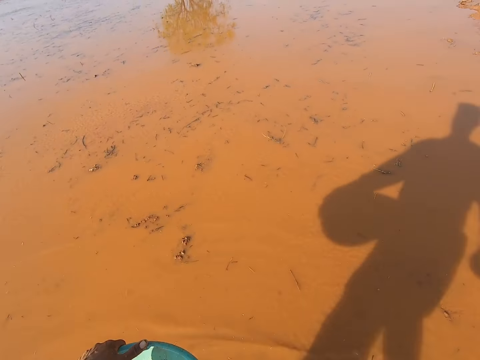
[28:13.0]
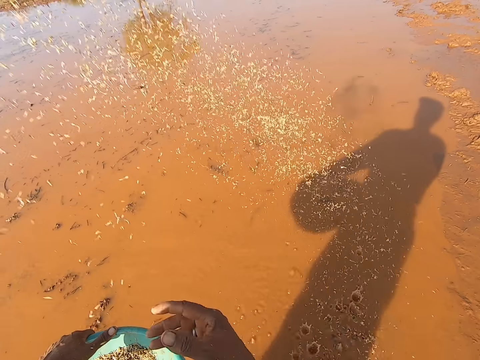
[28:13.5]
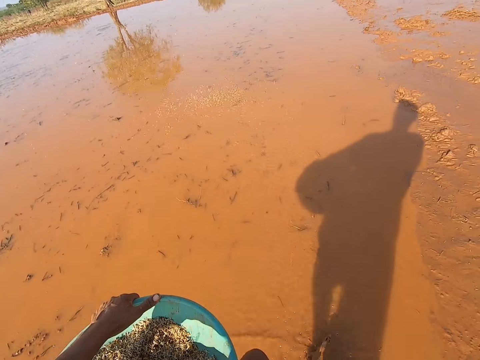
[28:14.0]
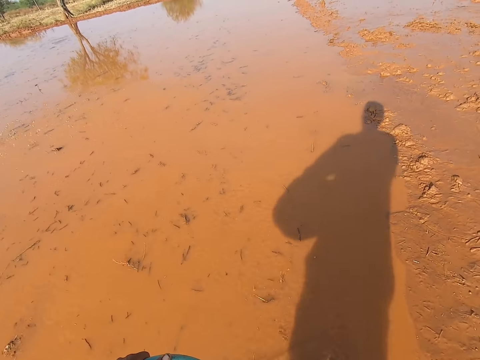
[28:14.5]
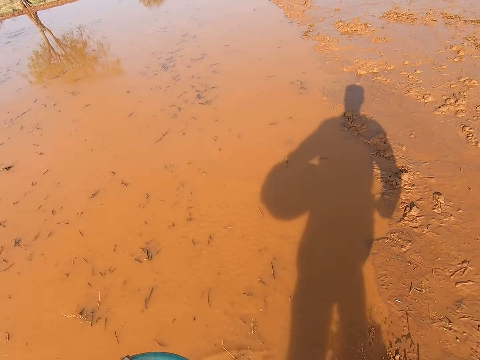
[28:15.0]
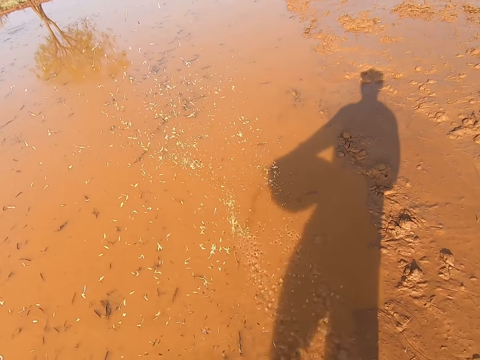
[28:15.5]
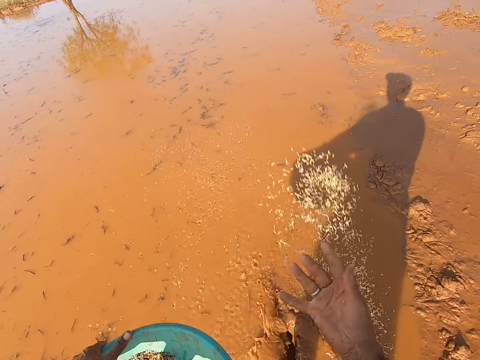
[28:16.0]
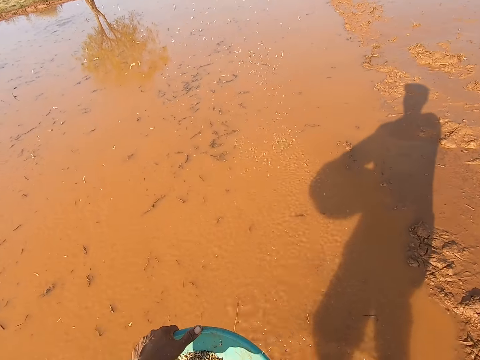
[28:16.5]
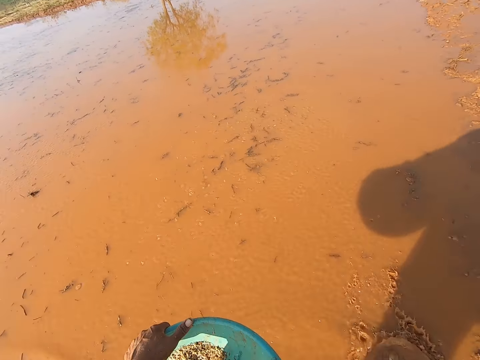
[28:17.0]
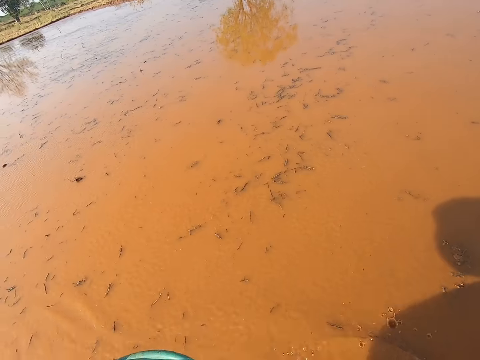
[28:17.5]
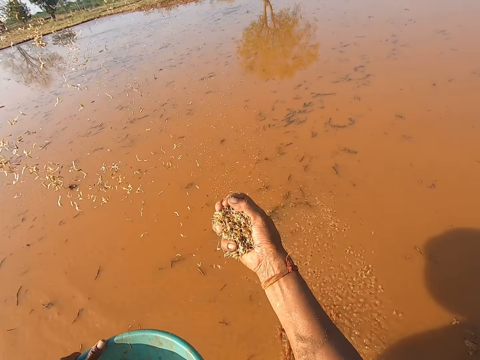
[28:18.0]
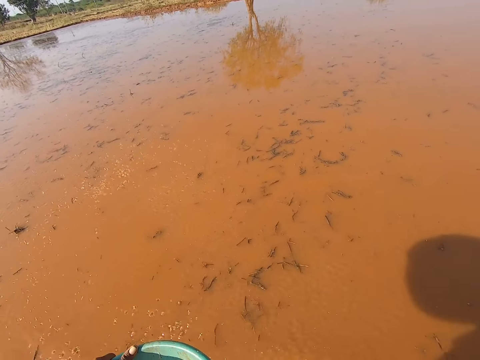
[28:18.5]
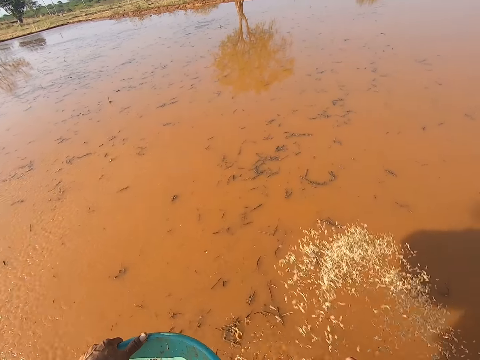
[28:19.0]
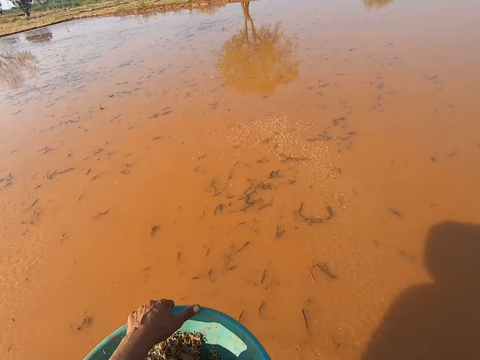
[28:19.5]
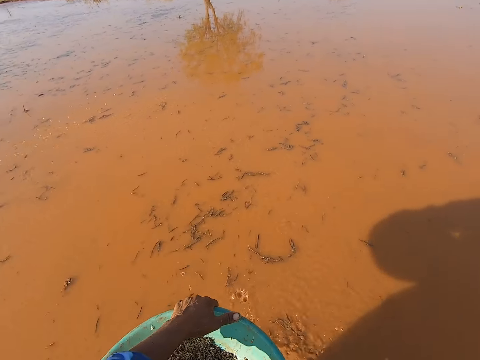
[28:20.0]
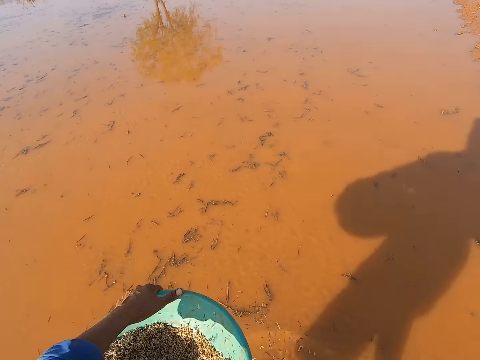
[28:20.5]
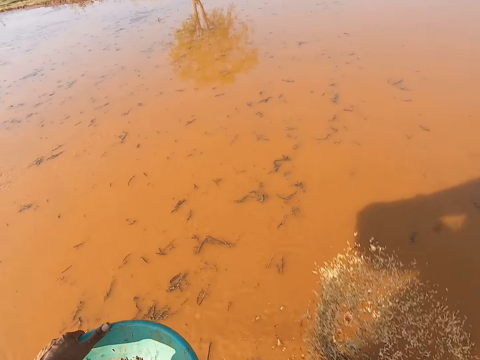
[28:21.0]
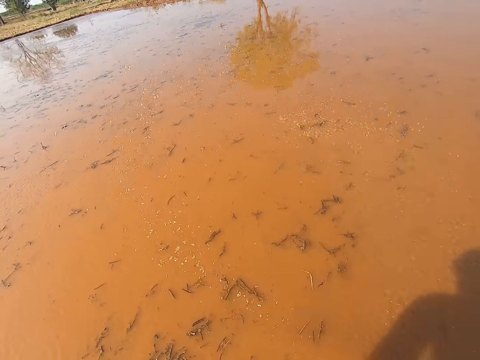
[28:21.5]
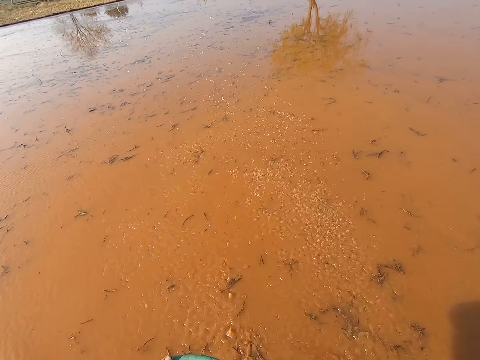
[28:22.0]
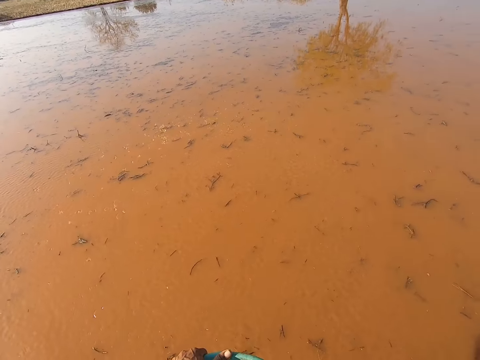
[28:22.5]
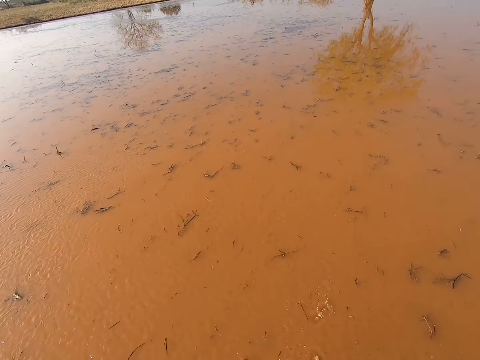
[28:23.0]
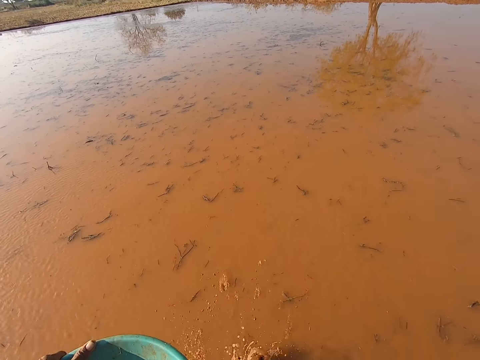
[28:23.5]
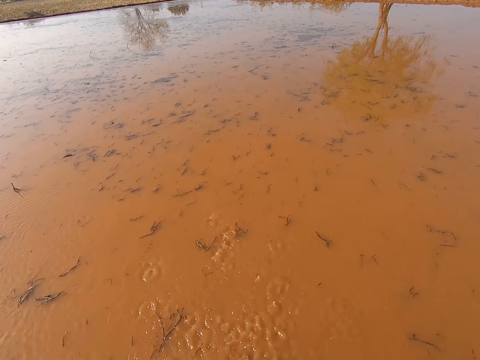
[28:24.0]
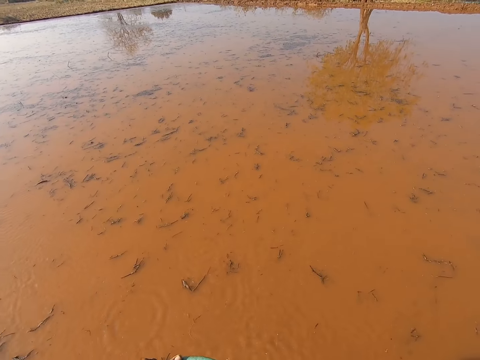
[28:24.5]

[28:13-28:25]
The camera wearer throws the grains in the puddle with his right hand. He walks in the pond. He scoops the grain from the bowl with his right hand. He throws the grains in the puddle with his right hand. He scoops the grain from the bowl with his right hand. He throws the grains in the puddle with his right hand. He scoops the grain from the bowl with his right hand. He throws the grains in the puddle with his right hand. He scoops the grain from the bowl with his right hand.

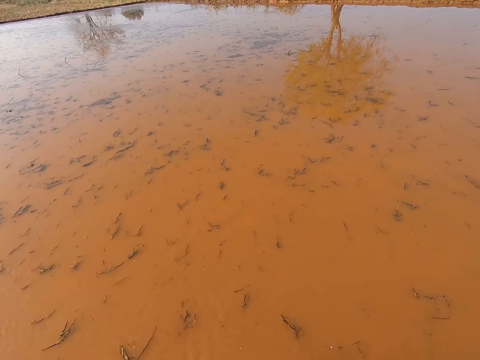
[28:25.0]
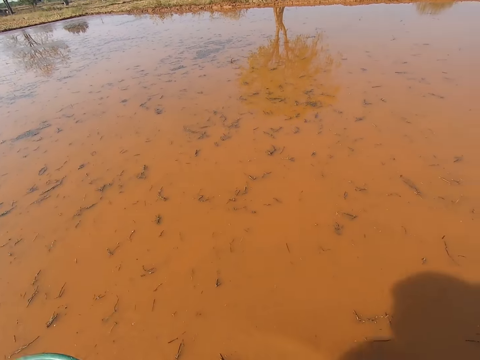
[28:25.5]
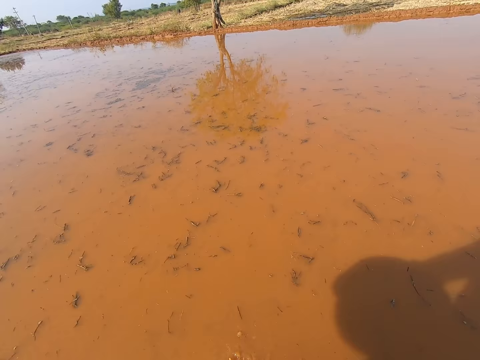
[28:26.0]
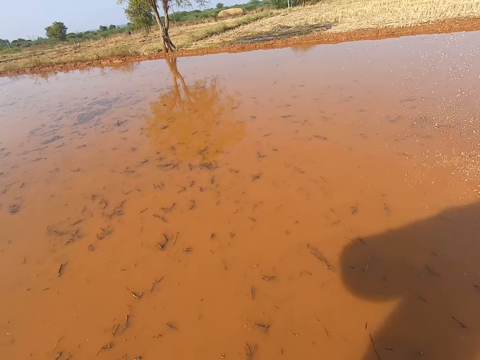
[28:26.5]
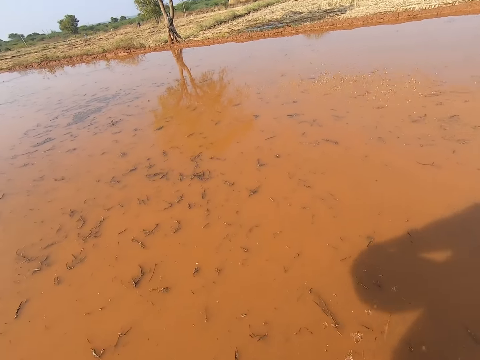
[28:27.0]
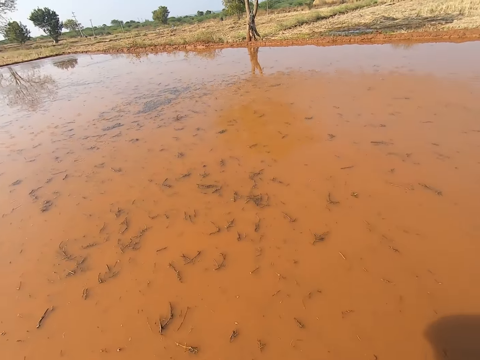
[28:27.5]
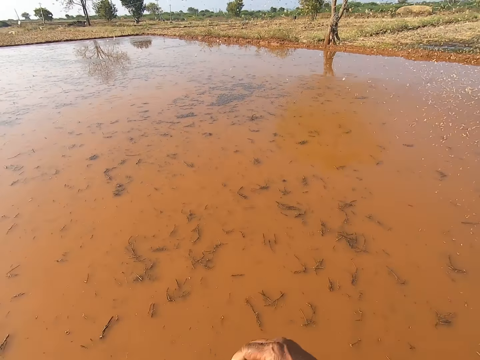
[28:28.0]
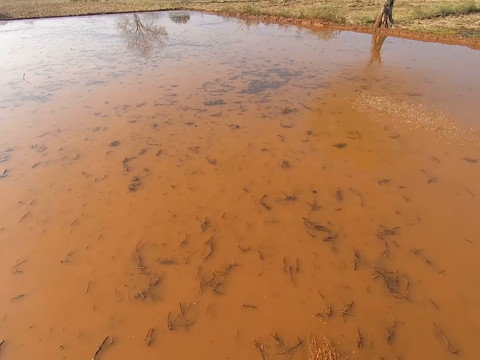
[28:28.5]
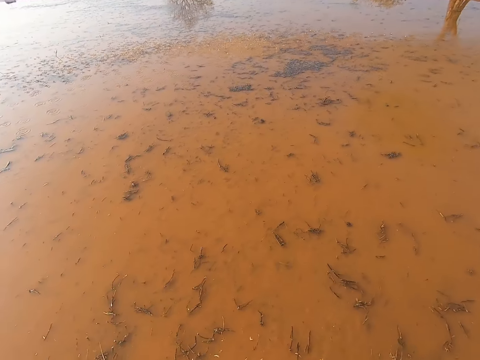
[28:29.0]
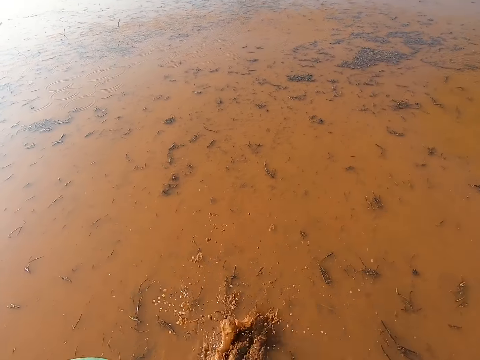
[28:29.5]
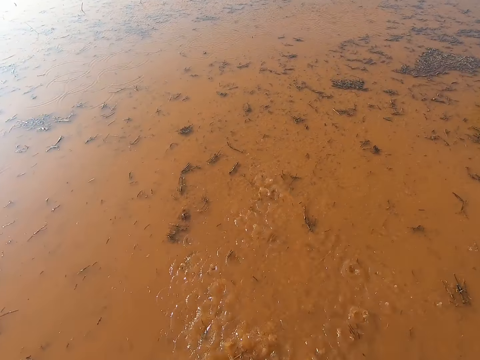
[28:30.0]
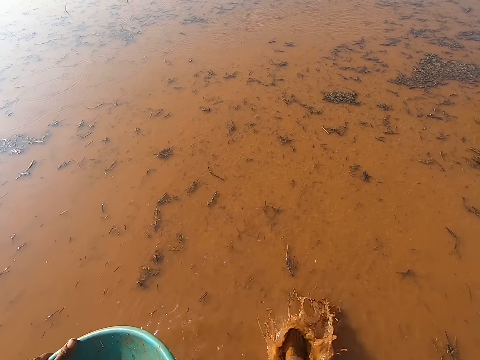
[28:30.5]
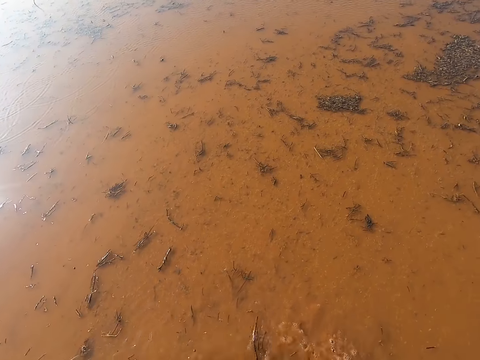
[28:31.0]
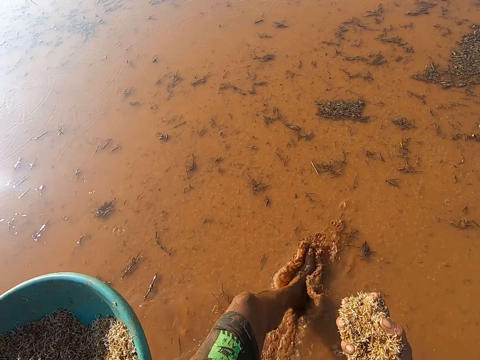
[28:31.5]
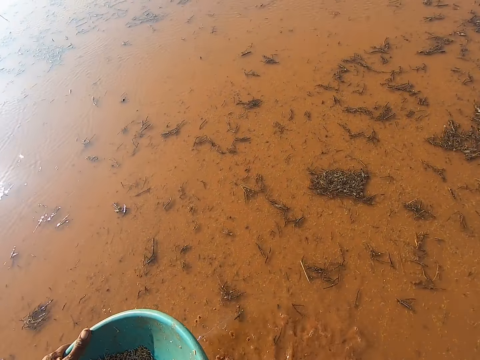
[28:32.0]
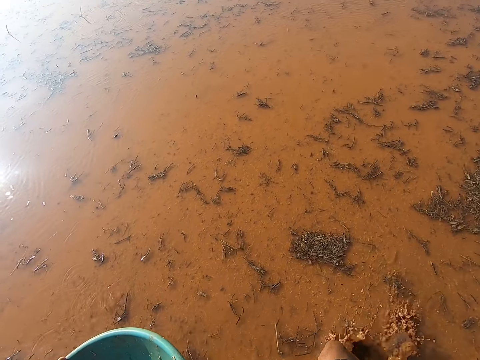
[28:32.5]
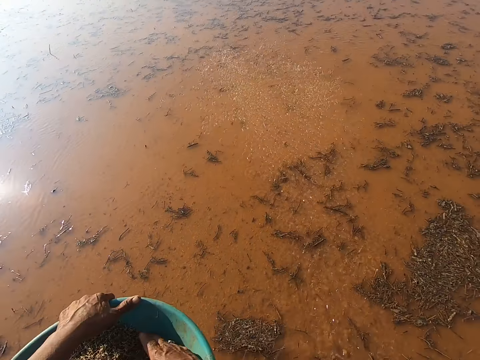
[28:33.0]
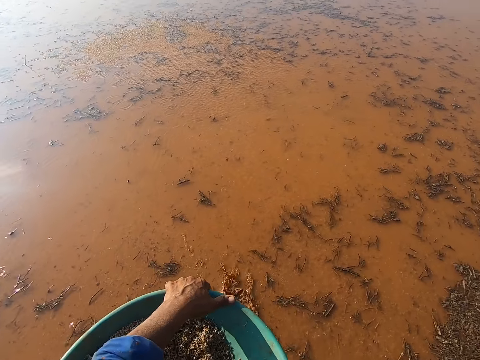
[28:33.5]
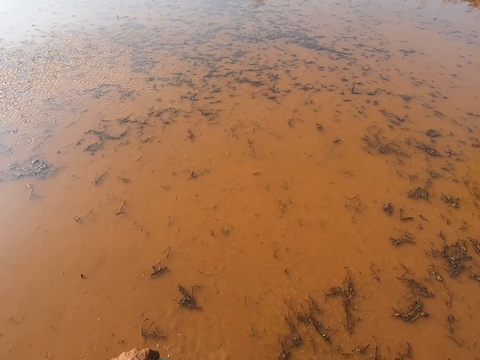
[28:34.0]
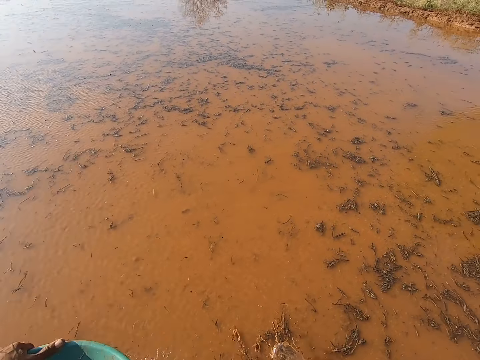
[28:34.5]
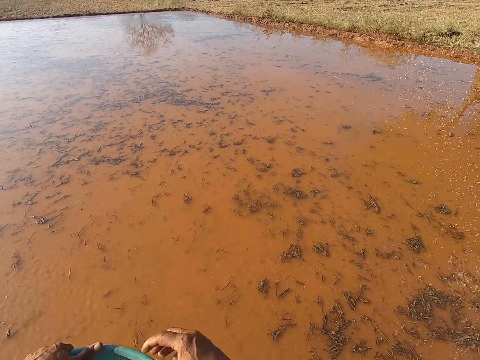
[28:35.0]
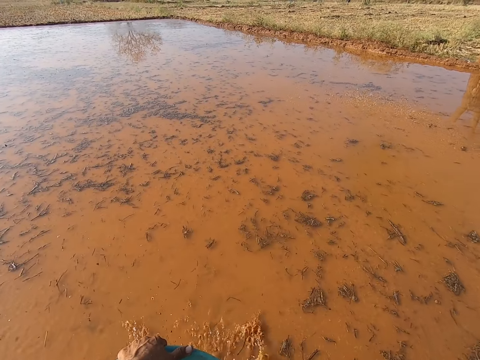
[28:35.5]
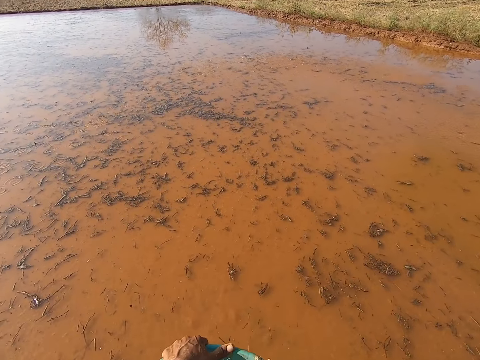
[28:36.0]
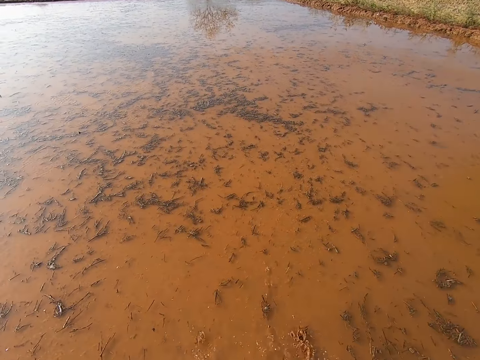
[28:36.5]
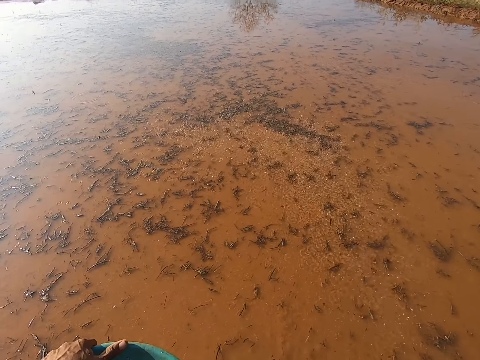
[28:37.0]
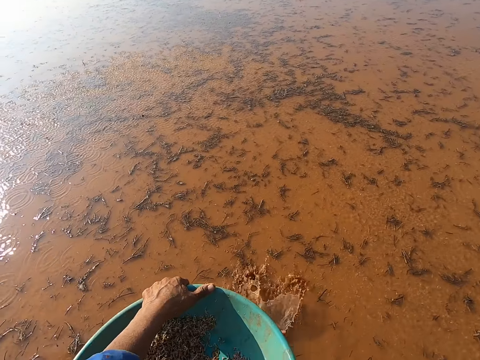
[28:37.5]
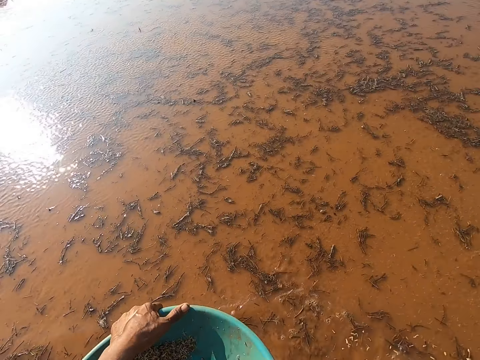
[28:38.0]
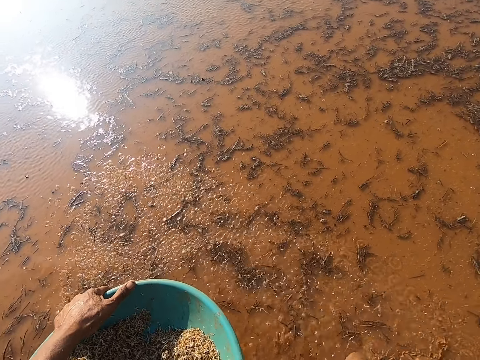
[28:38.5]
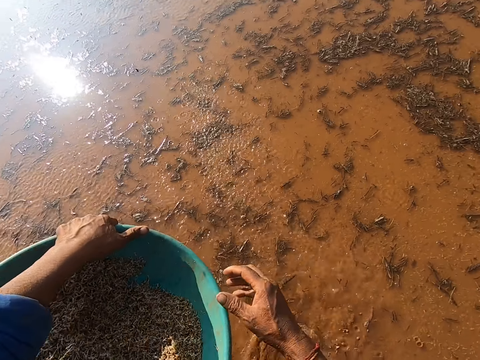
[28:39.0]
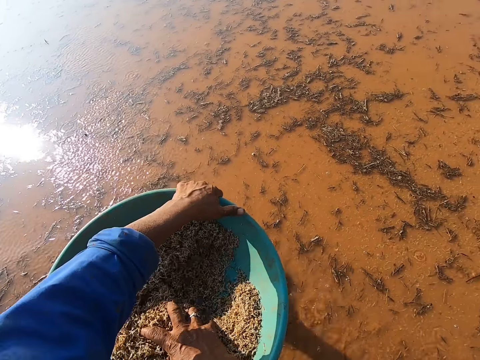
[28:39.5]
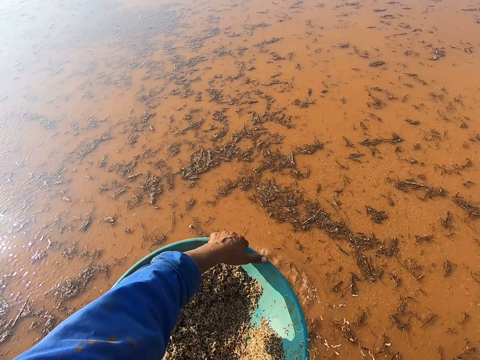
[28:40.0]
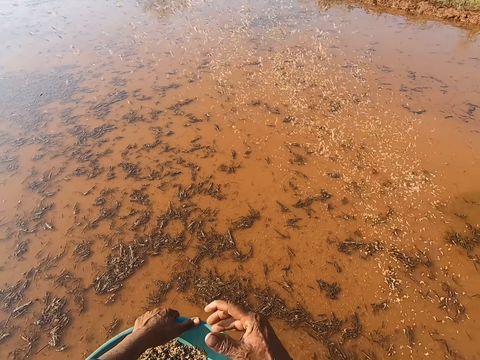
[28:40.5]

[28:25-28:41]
The camera wearer throws the grains in the puddle with his right hand. He scoops the grain from the bowl with his right hand. He throws the grains in the puddle with his right hand. He scoops the grain from the bowl with his right hand. He walks in the pond. He throws the grains in the puddle with his right hand. He scoops the grain from the bowl with his right hand. He throws the grains in the puddle with his right hand. He scoops the grain from the bowl with his right hand. He throws the grains in the puddle with his right hand. He scoops the grain from the bowl with his right hand. He throws the grains in the puddle with his right hand. He scoops the grain from the bowl with his right hand. He throws the grains in the puddle with his right hand.
